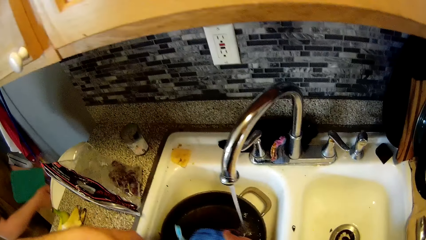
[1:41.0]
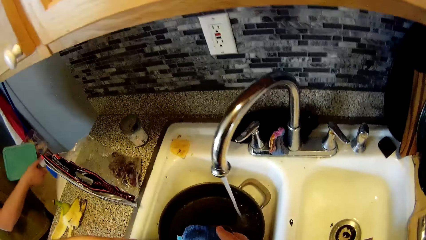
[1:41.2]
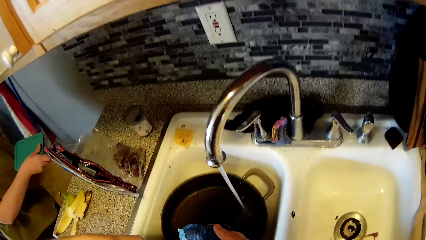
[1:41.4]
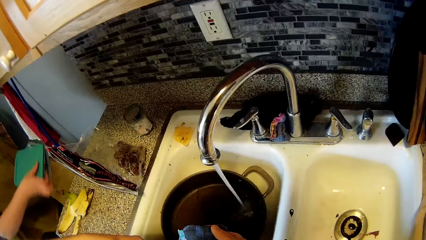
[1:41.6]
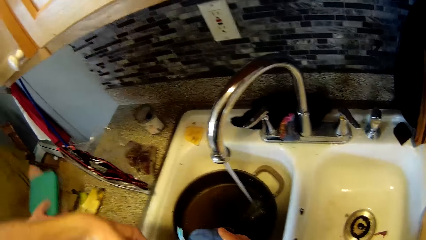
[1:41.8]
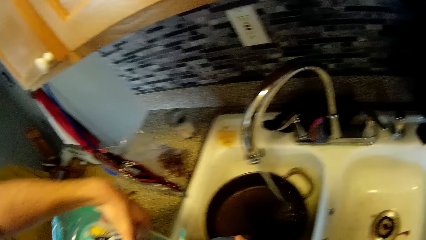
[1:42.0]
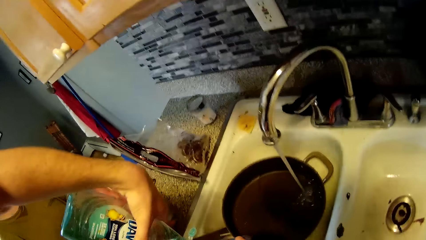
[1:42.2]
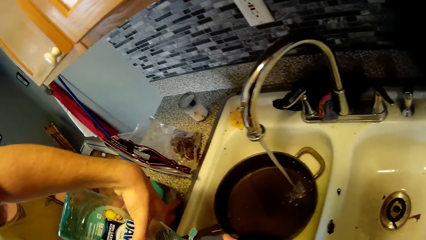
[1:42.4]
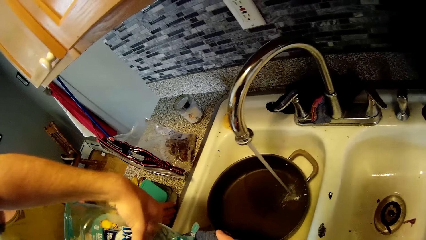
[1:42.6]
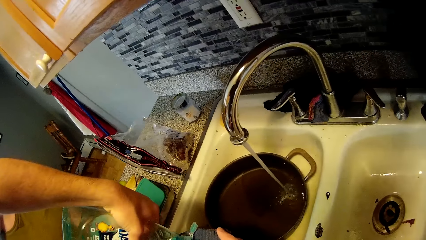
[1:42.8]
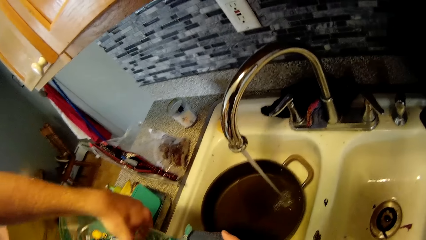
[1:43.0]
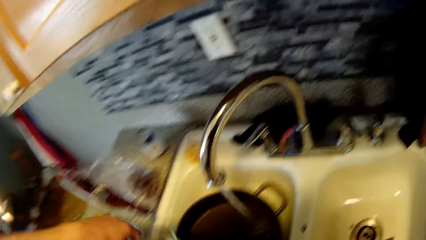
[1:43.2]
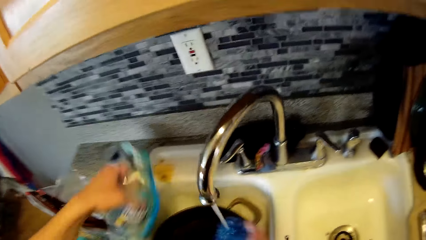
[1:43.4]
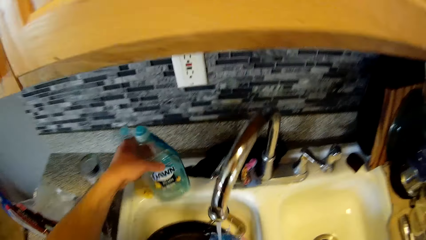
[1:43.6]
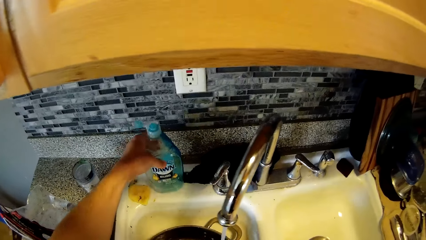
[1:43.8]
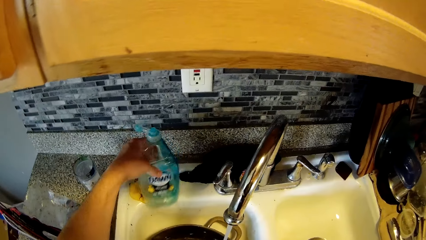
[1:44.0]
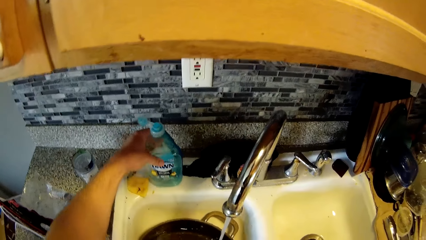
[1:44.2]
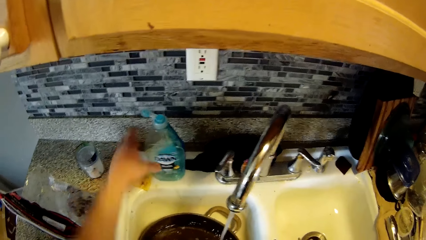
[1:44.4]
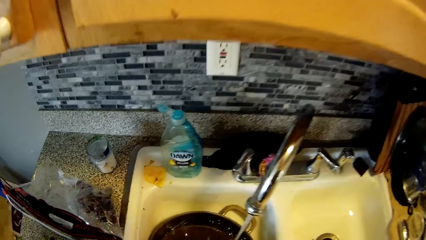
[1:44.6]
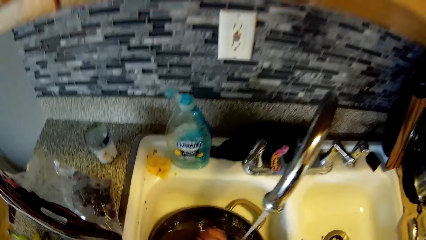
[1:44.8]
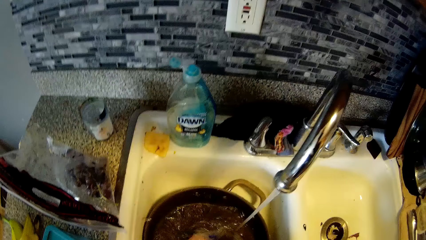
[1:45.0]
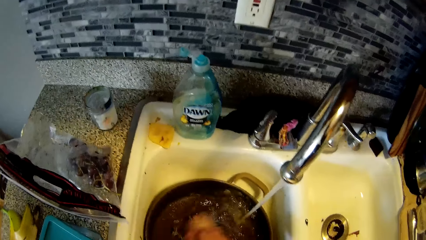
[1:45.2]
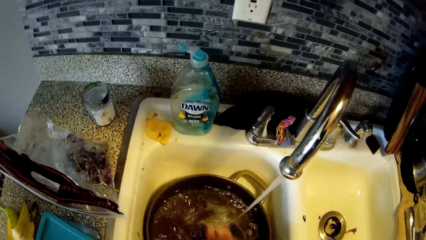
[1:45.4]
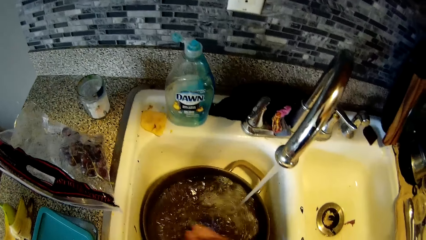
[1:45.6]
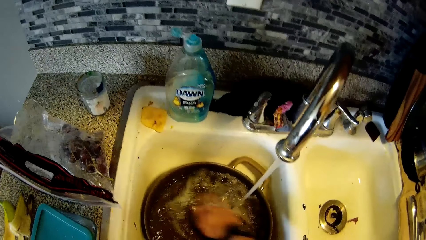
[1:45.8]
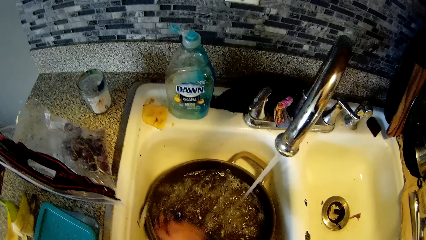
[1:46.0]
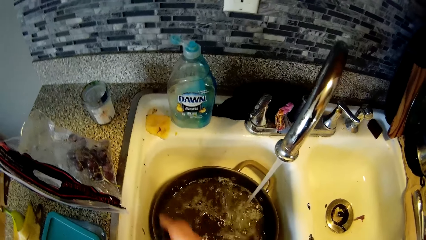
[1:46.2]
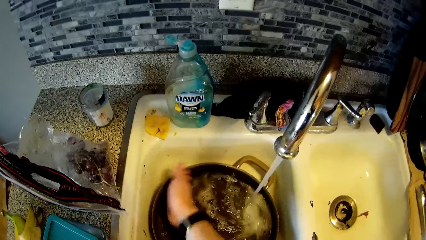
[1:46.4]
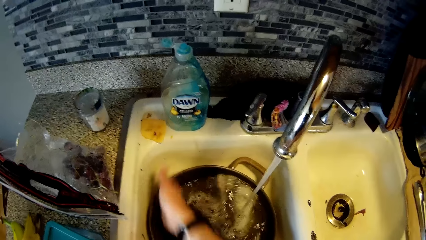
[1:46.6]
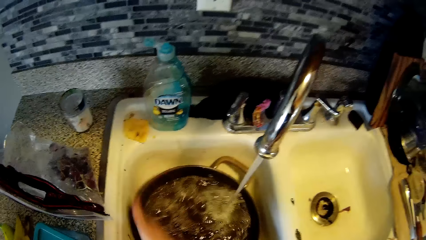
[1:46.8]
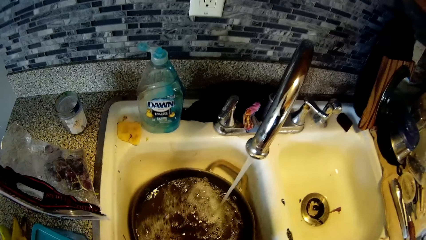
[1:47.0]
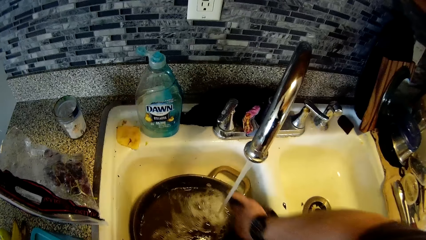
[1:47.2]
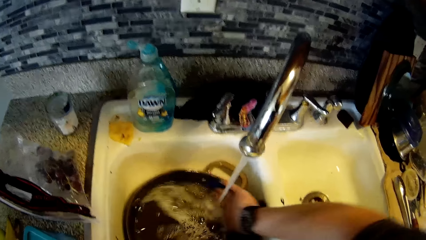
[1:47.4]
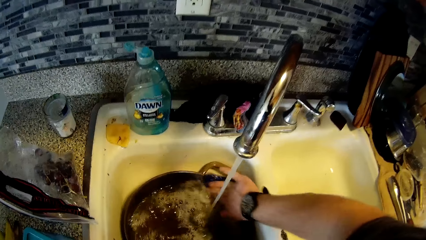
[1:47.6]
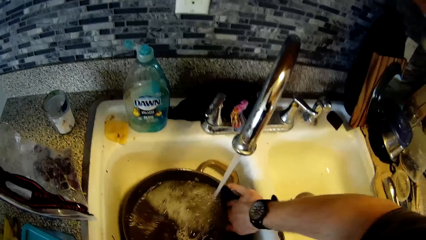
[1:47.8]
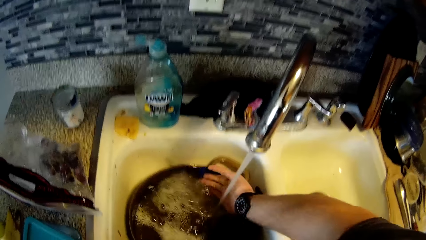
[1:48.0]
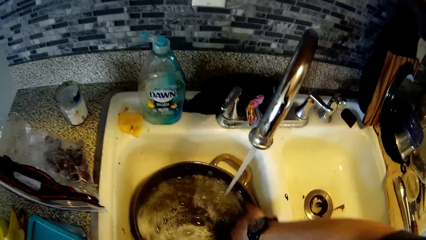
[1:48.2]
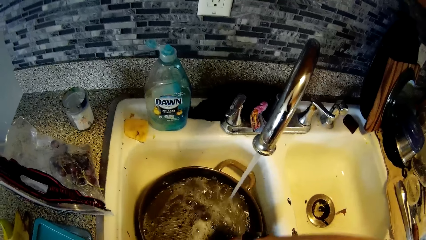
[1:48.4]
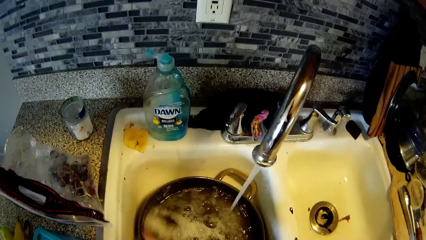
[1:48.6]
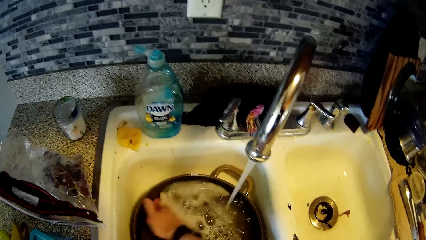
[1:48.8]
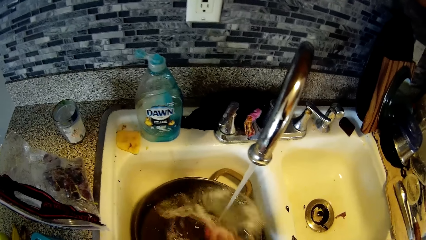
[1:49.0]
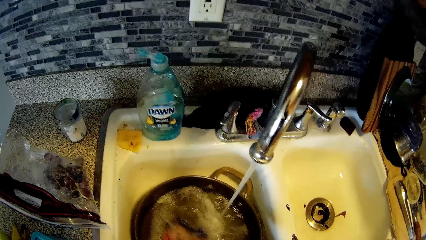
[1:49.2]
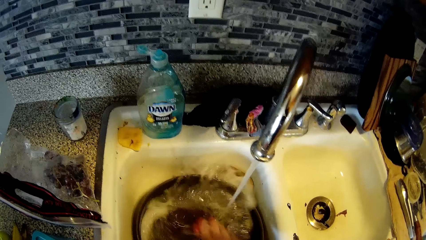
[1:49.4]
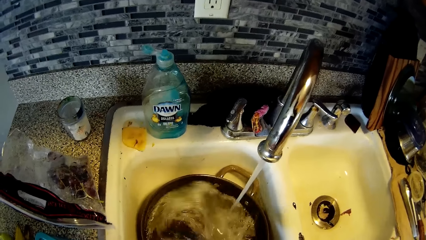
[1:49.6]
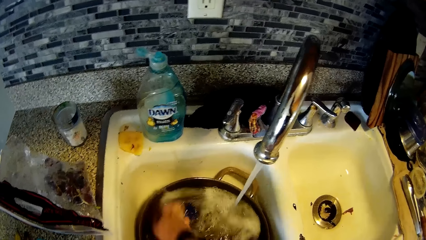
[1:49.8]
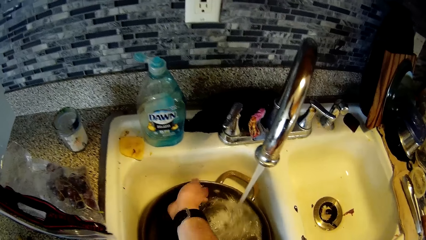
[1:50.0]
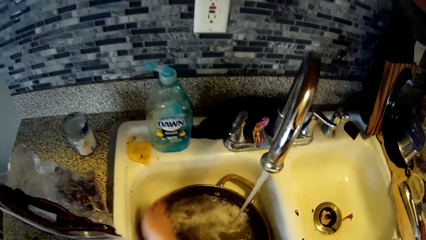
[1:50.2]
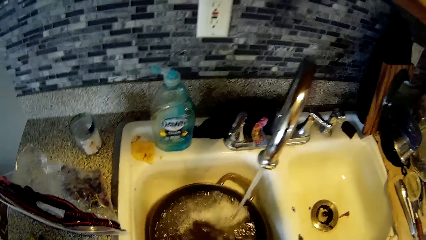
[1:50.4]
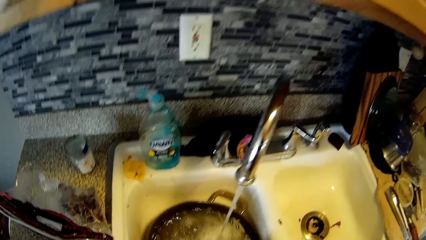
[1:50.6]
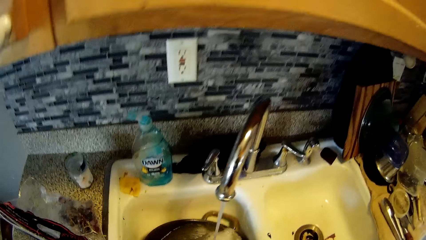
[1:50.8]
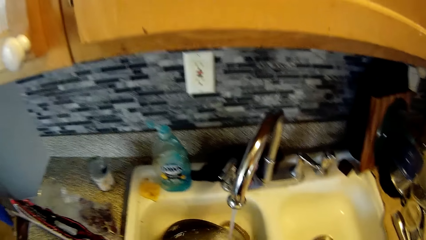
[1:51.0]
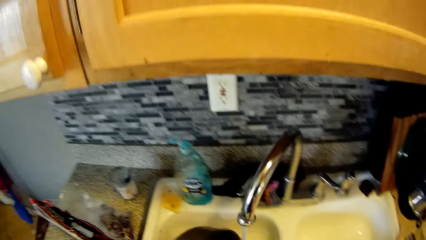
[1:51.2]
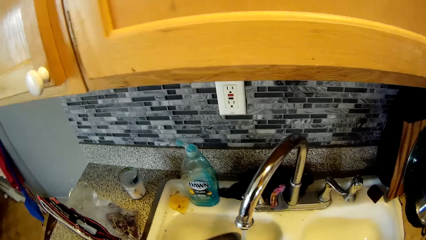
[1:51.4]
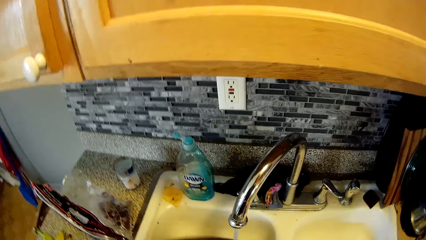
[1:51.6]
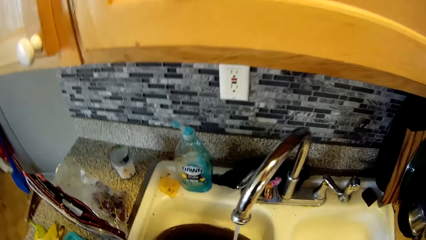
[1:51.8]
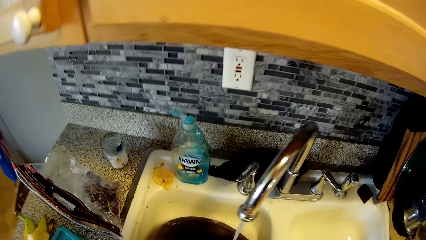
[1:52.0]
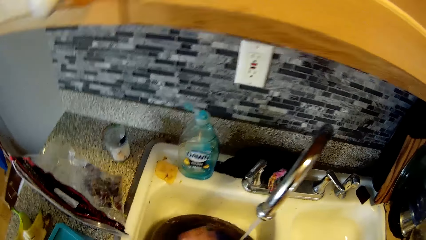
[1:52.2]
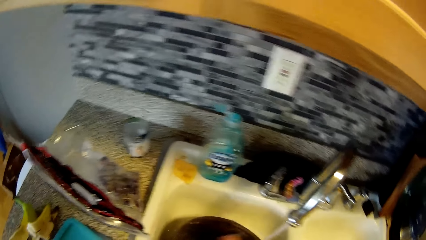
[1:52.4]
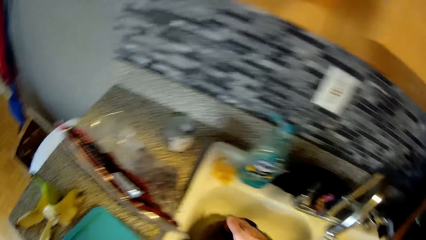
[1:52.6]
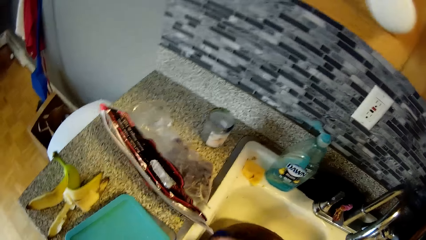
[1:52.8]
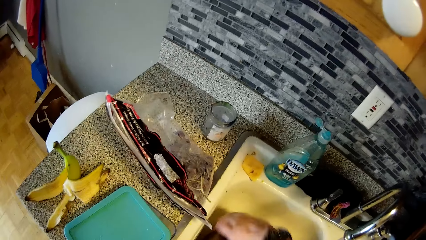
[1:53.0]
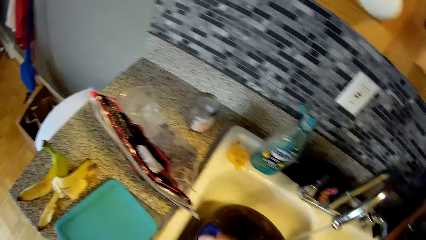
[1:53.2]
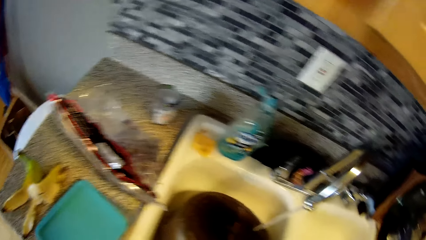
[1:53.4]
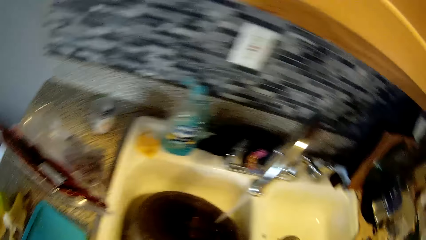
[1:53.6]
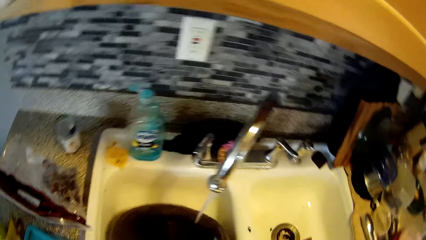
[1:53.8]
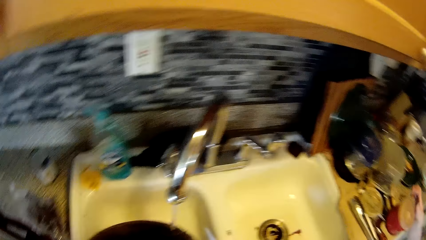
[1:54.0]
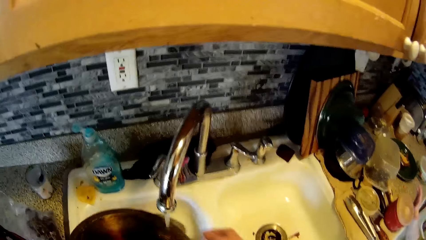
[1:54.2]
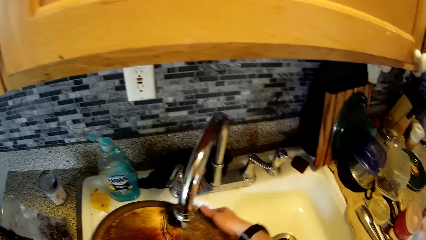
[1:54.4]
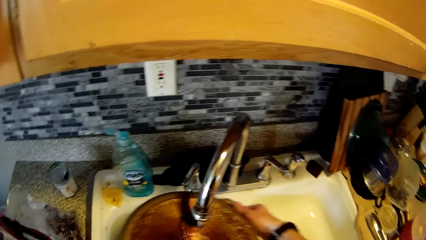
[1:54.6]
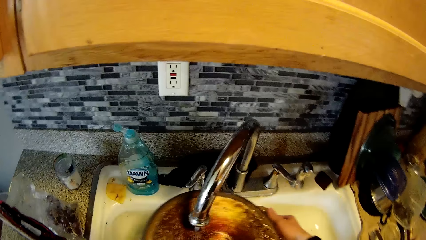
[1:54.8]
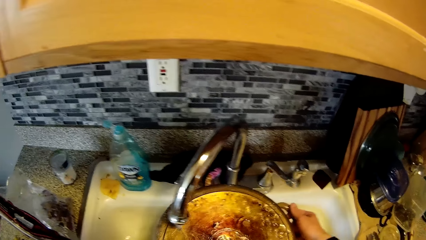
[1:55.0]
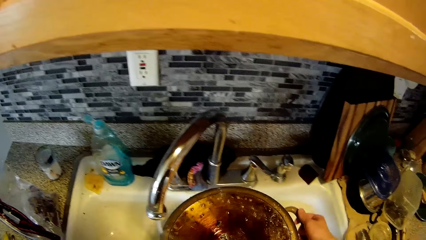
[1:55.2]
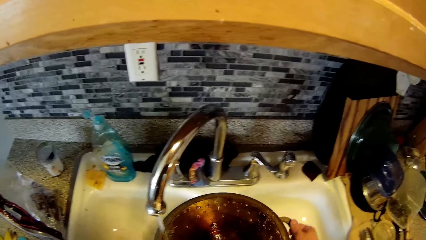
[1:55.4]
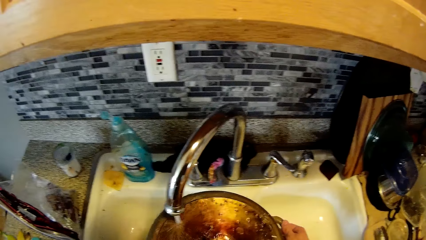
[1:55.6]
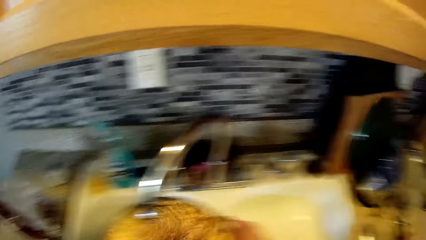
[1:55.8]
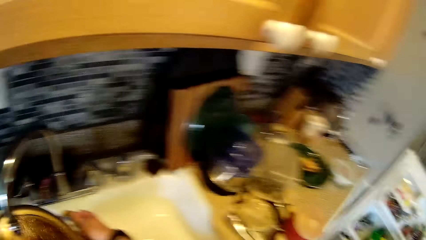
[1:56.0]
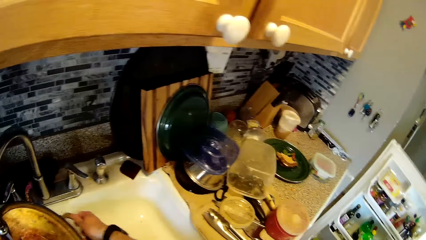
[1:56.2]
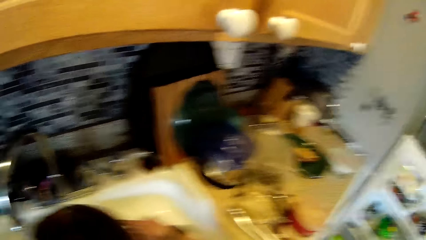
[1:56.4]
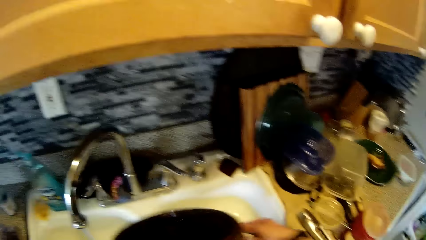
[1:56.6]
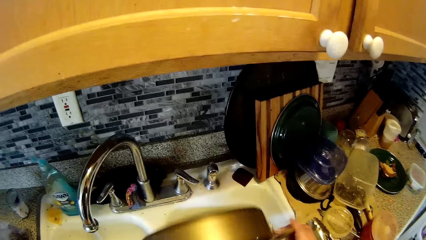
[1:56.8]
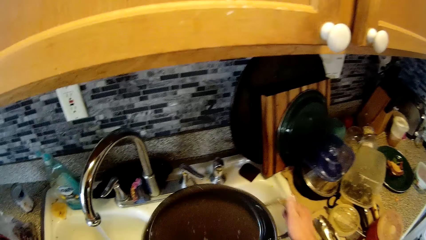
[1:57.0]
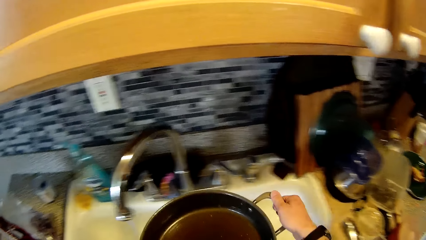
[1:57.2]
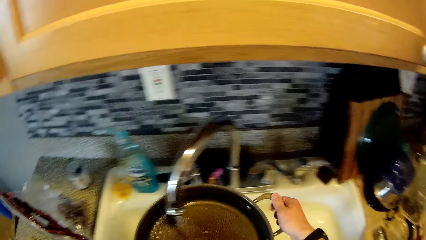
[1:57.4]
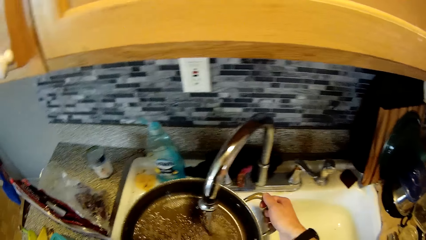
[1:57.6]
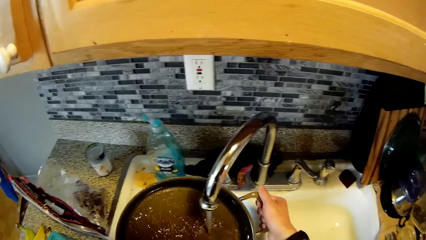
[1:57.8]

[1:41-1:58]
A woman covers the container with her right hand. The woman drops the pack of food on the cabinet with her right hand. The camera wearer drops the liquid soap on the sink with his left hand. He washes the frypan with the sponge in his right hand. He holds the pot with his right hand.
